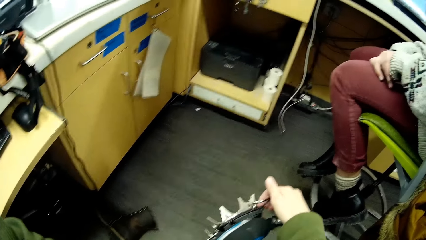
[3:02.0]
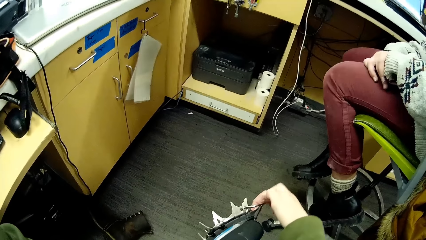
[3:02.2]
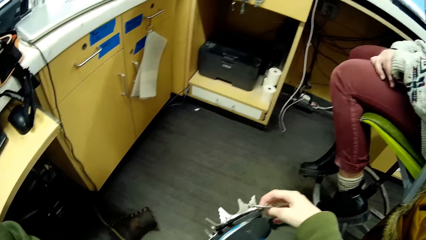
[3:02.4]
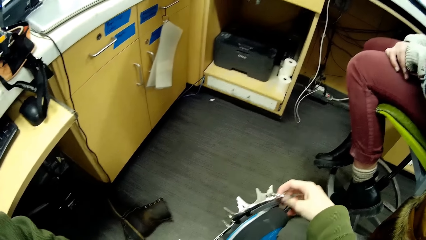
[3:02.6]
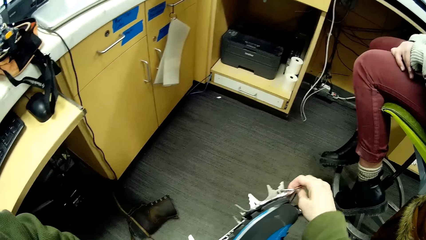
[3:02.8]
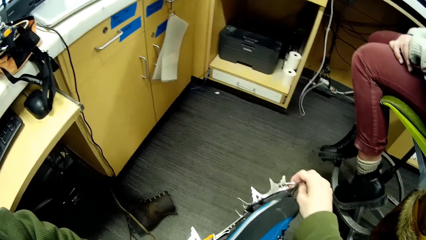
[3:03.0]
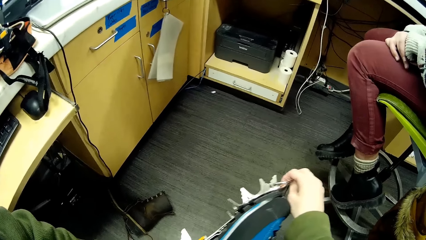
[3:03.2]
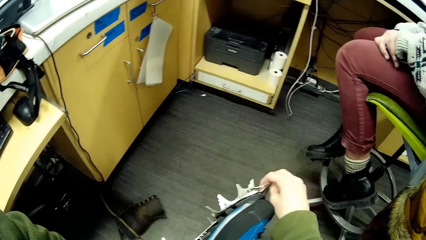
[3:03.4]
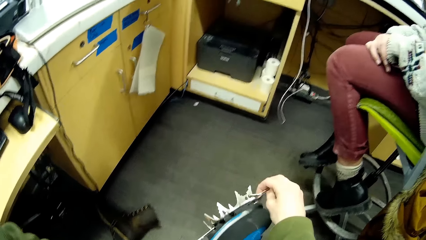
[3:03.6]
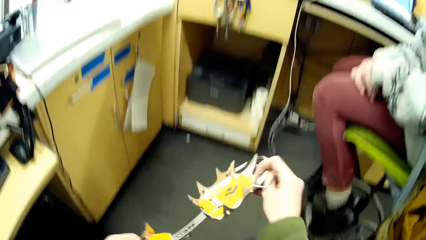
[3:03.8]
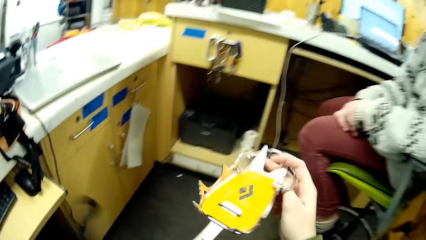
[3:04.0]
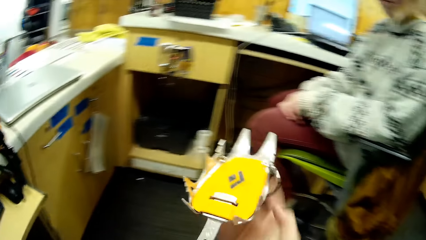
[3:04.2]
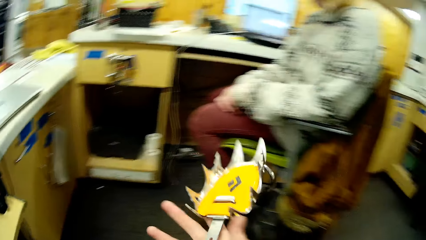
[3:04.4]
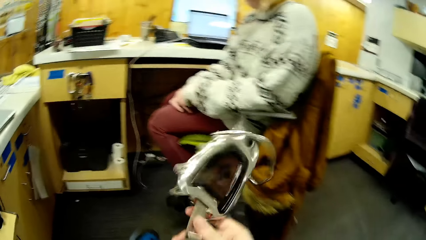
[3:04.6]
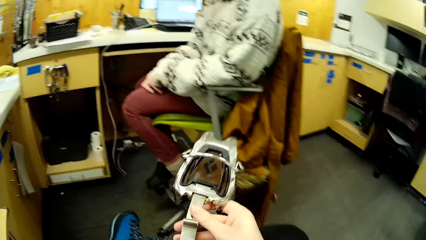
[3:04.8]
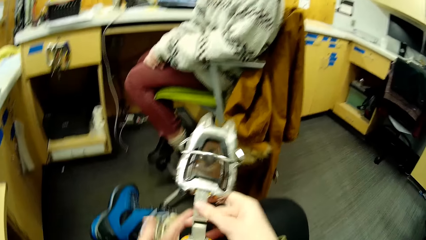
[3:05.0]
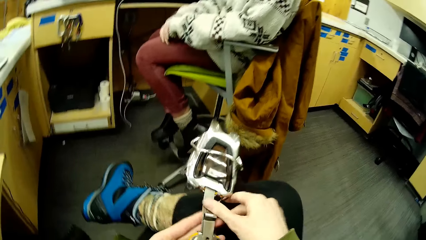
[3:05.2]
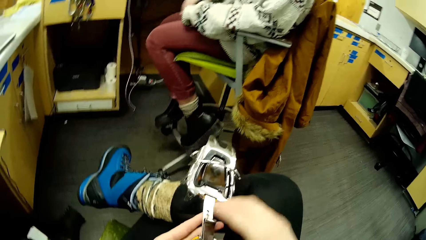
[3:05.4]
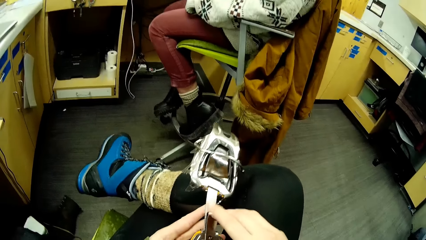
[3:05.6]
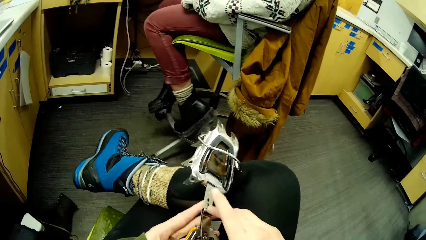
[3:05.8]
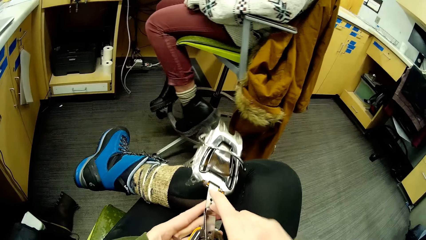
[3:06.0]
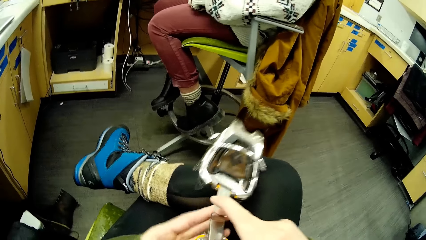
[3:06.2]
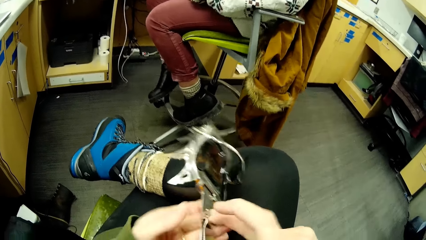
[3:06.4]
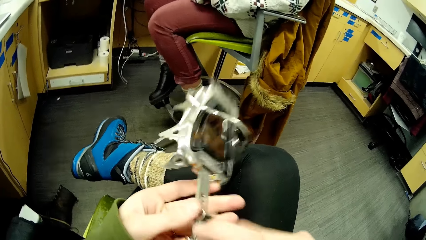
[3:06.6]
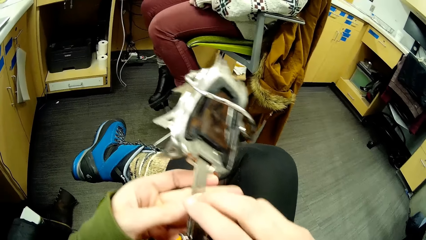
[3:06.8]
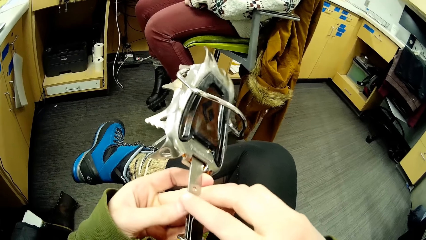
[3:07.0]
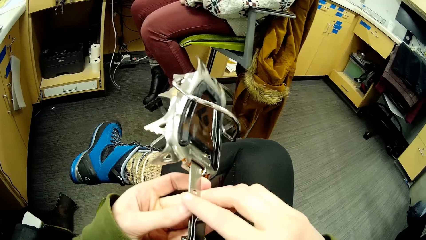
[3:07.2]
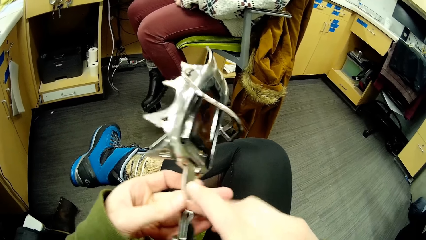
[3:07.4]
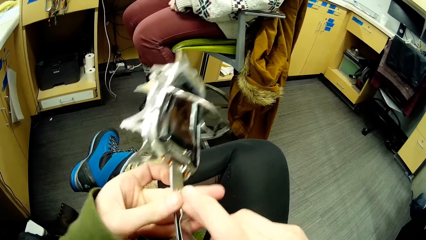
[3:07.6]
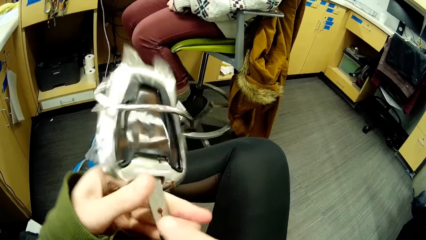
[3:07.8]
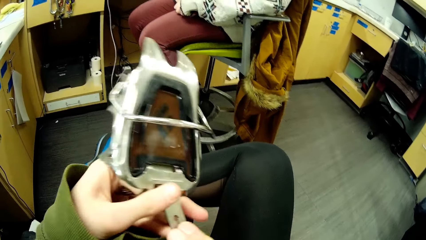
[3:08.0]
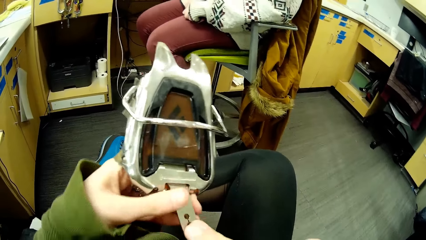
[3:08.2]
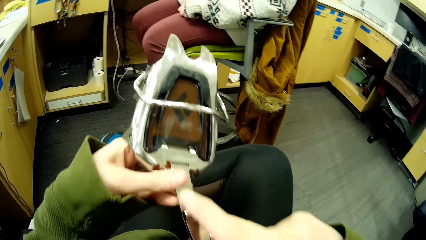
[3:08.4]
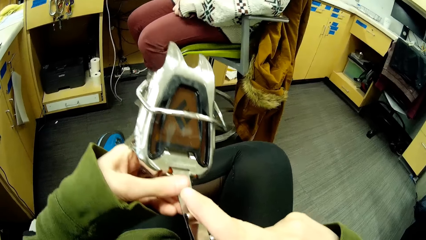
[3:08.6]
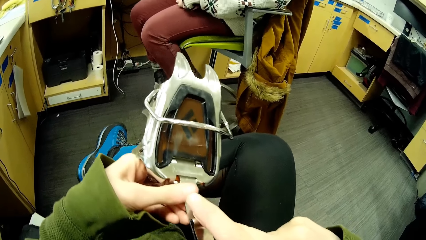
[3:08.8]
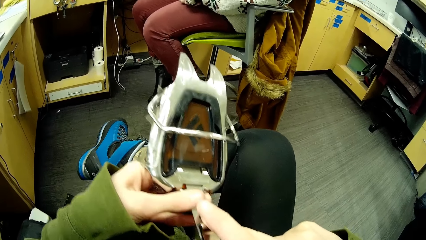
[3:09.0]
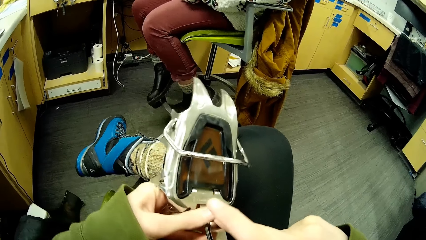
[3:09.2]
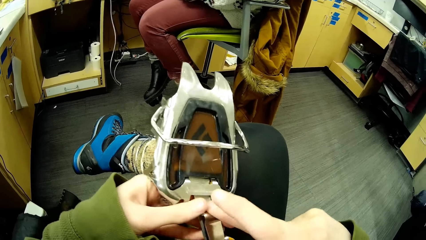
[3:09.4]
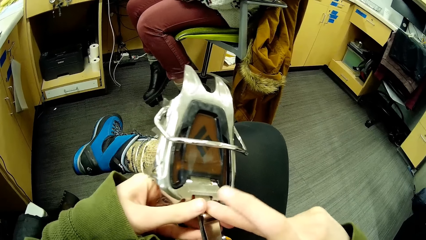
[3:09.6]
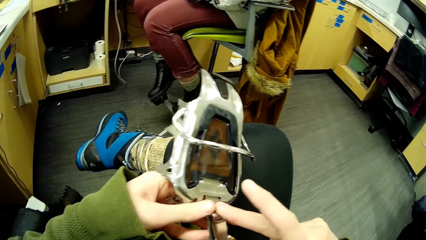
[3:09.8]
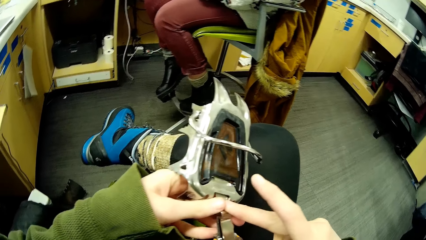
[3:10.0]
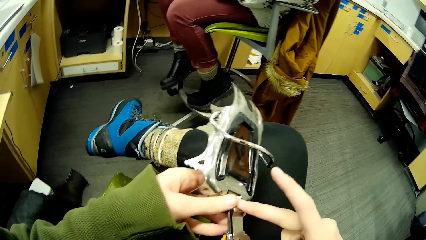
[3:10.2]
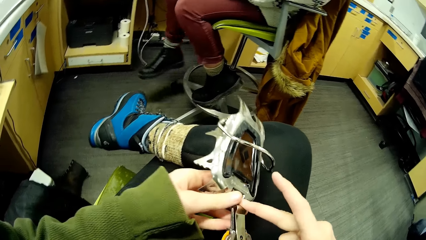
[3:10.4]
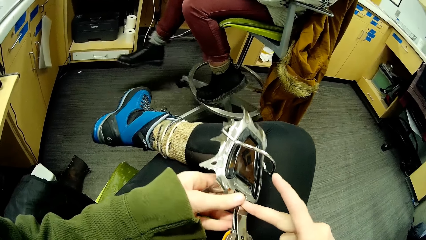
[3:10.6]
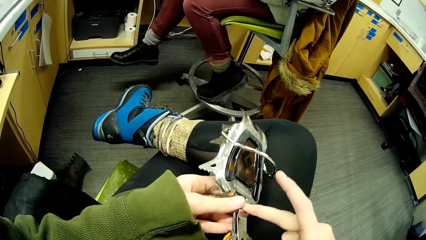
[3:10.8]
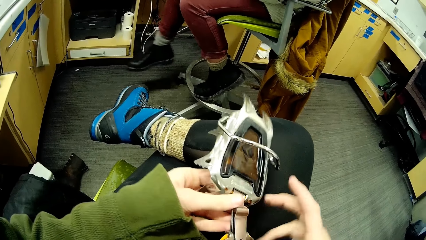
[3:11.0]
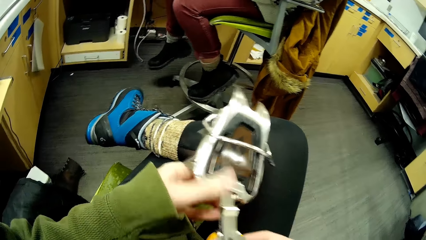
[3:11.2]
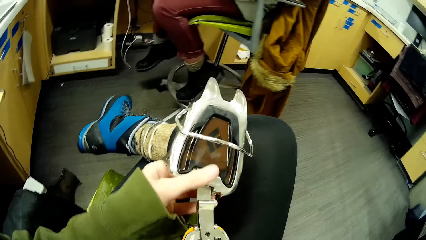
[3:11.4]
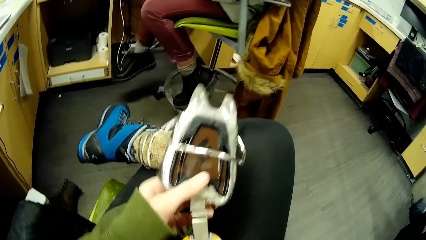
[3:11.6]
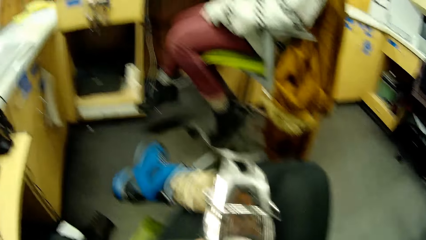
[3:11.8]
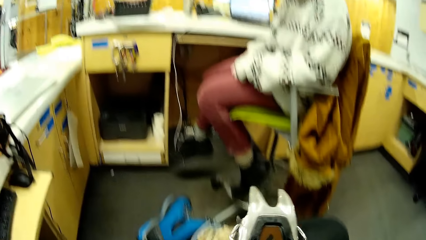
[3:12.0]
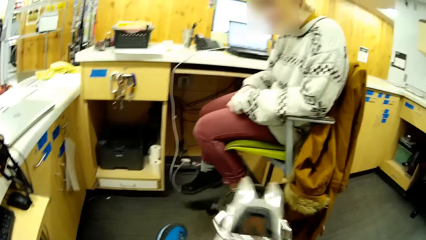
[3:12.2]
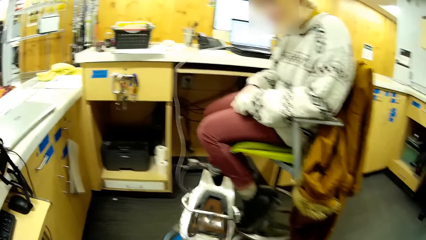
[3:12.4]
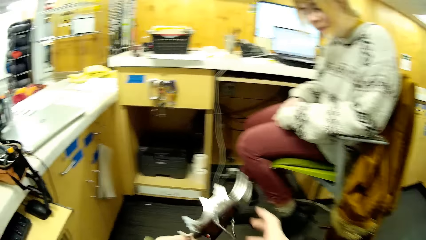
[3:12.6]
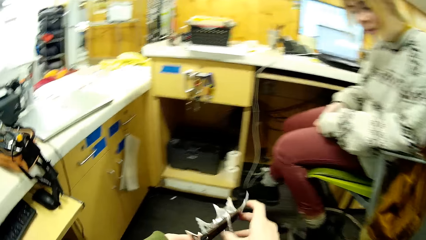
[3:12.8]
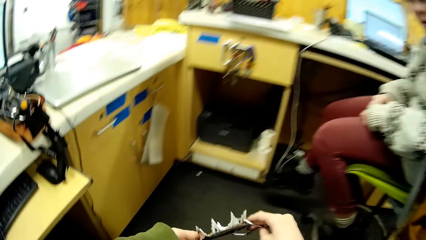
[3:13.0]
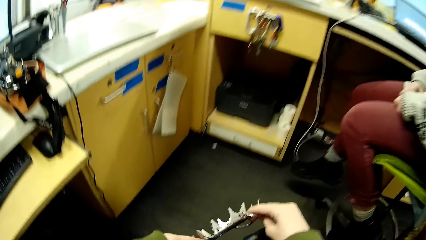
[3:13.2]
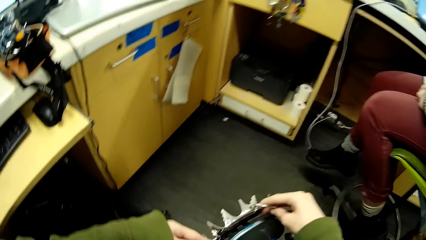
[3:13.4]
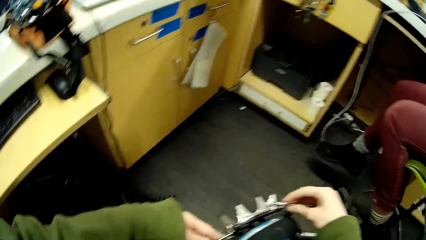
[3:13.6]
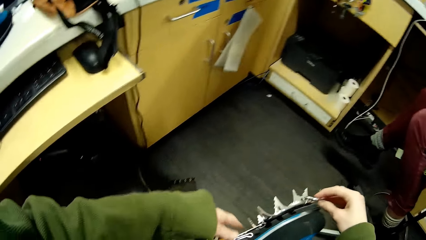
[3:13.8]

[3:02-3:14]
The camera wearer fits on the ice climbing tool. They look at the ice climbing tool. They adjust the ice climbing tool. They fit on the ice climbing tool.

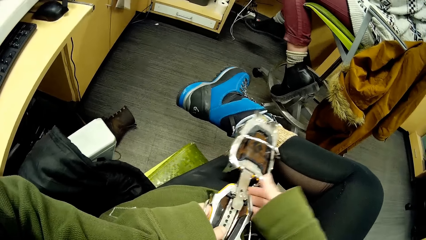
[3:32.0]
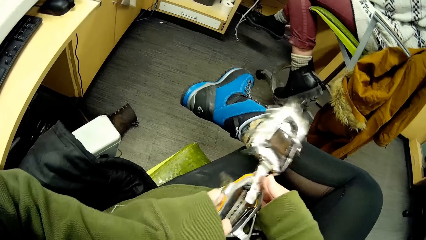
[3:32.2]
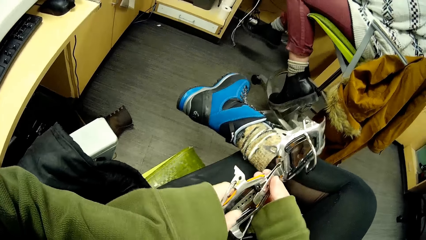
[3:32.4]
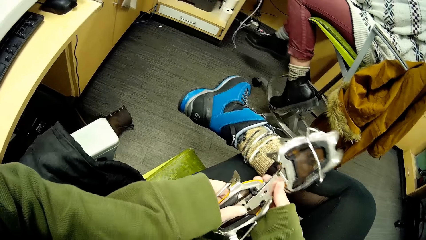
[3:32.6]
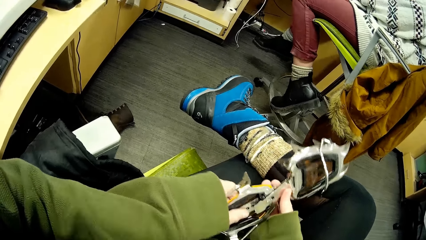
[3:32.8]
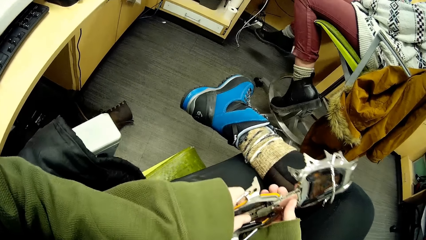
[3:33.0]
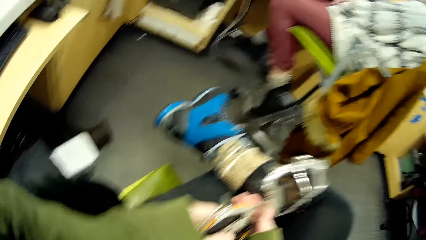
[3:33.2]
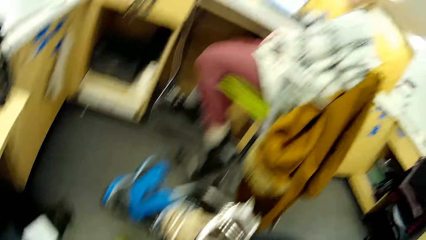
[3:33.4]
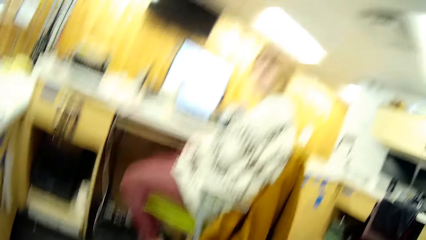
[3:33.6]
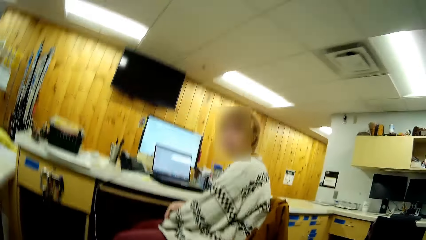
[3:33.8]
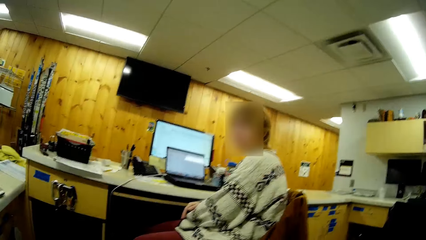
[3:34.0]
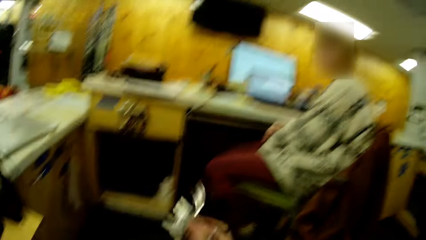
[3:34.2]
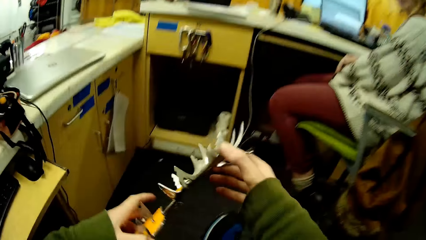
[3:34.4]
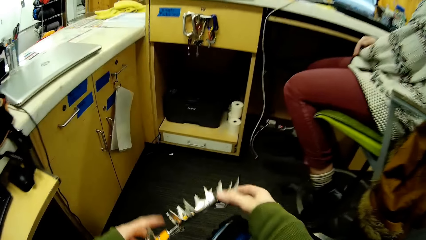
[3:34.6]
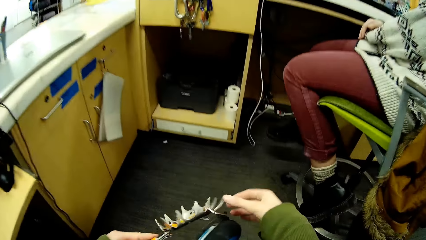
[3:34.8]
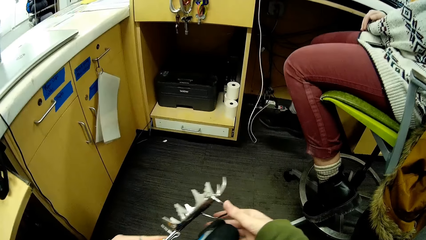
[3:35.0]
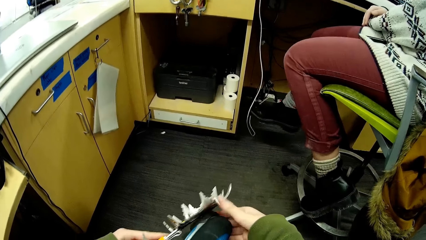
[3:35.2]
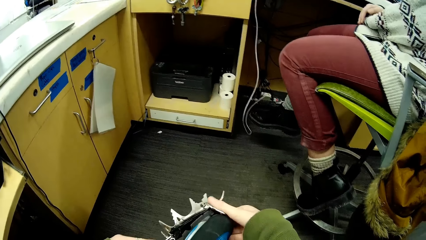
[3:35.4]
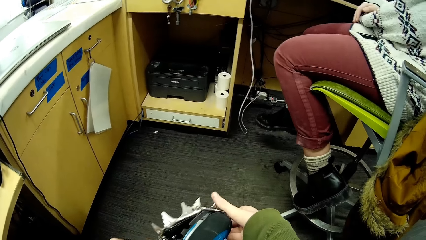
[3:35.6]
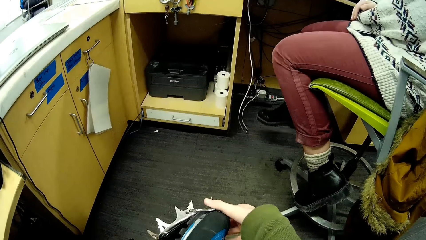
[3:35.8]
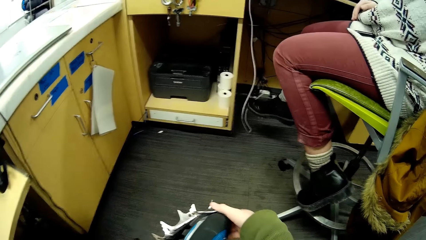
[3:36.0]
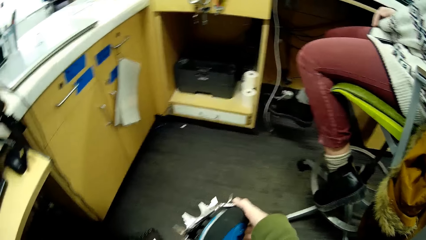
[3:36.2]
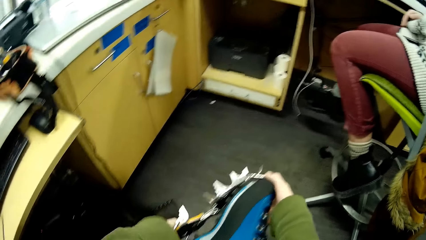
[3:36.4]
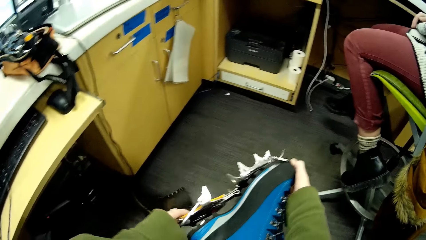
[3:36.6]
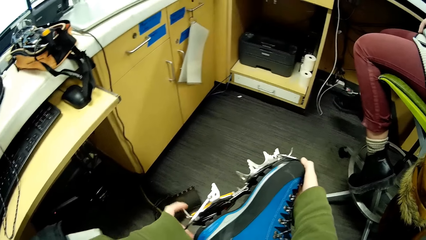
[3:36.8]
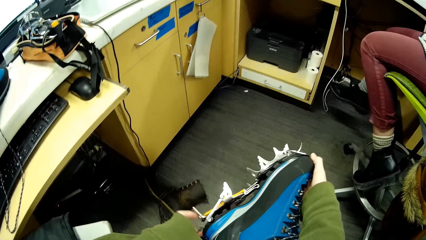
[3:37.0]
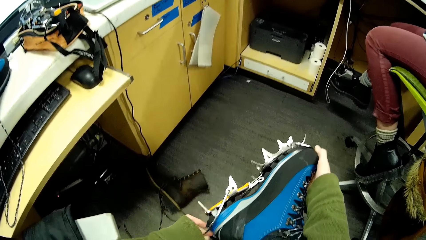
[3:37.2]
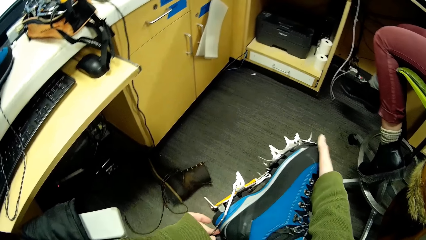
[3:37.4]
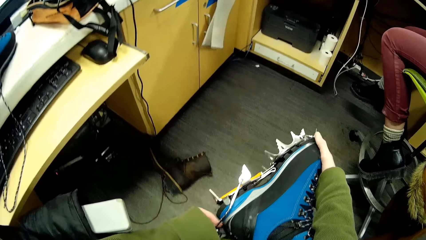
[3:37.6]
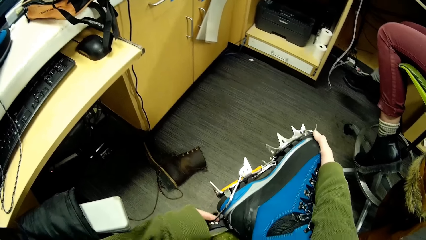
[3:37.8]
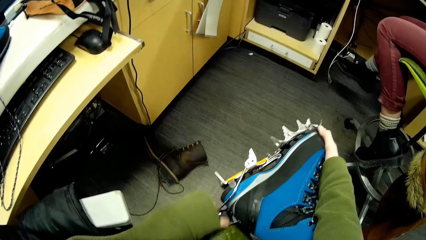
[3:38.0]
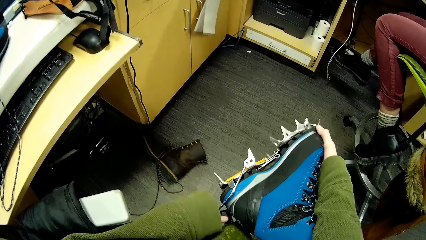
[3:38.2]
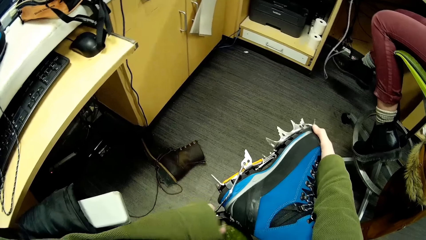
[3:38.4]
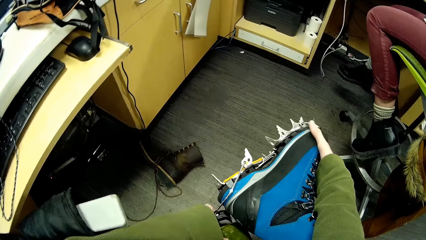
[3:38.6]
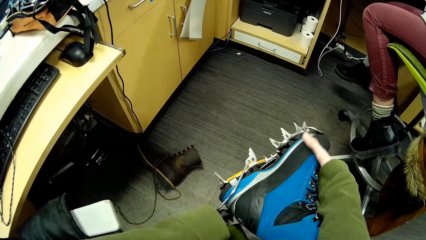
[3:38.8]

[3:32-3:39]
The camera wearer looks at a person. They look around. They fit on the ice climbing tool on the shoe.
